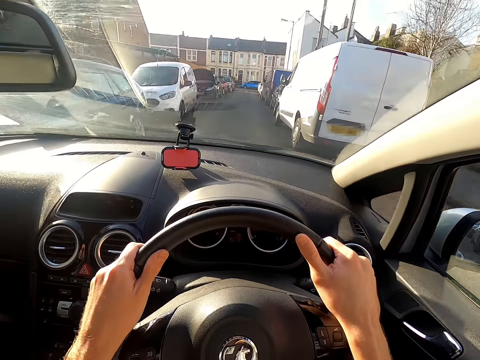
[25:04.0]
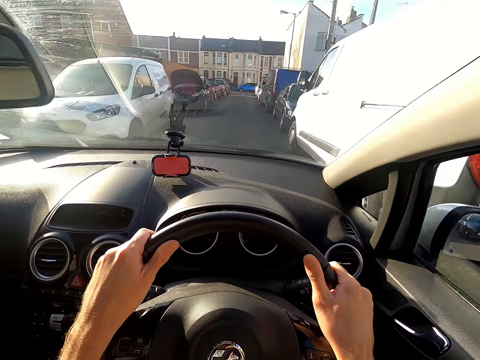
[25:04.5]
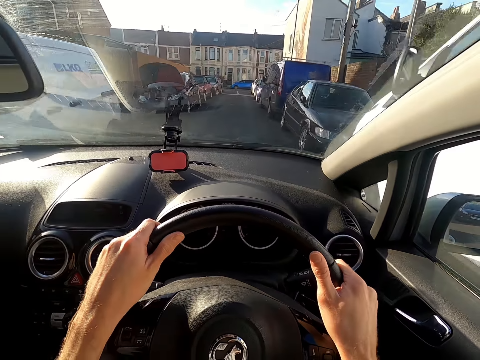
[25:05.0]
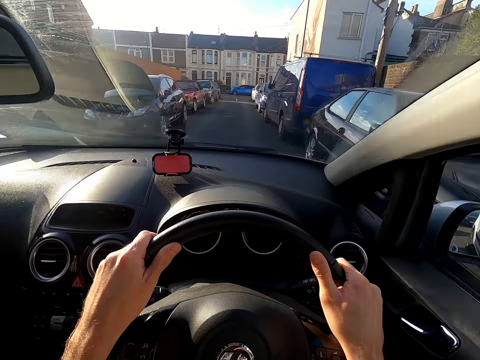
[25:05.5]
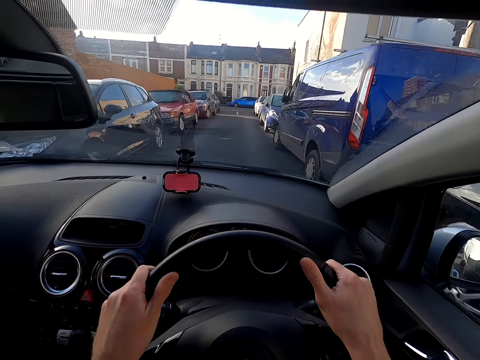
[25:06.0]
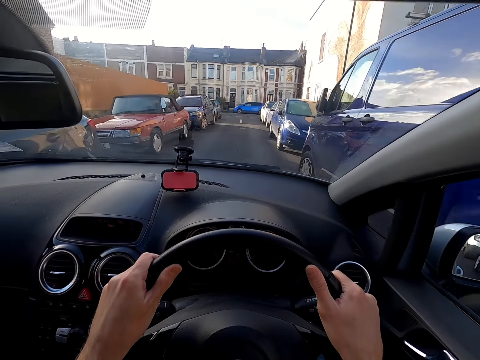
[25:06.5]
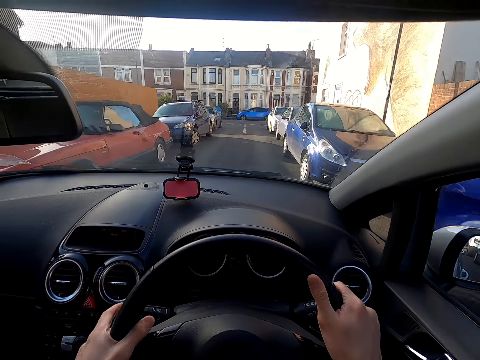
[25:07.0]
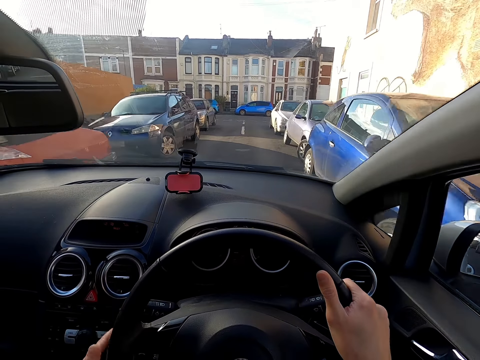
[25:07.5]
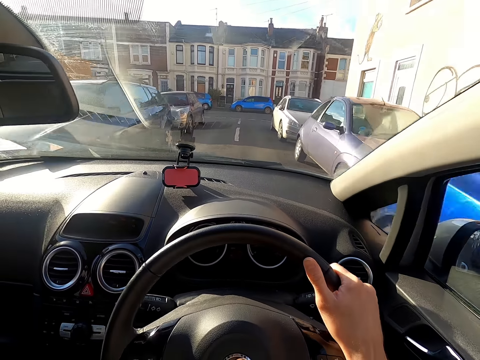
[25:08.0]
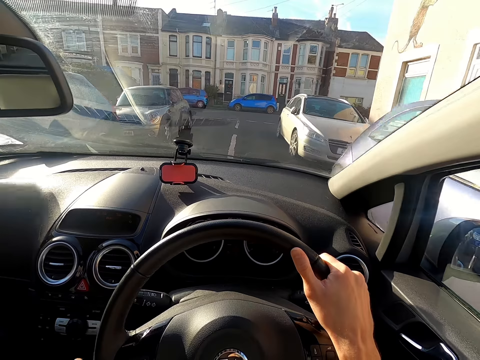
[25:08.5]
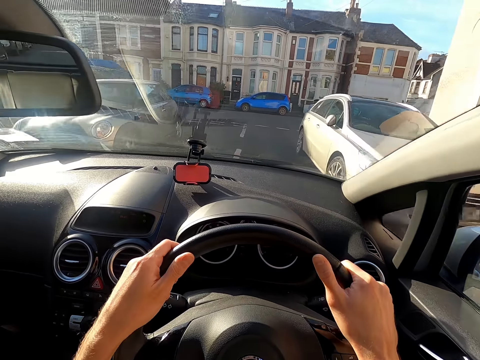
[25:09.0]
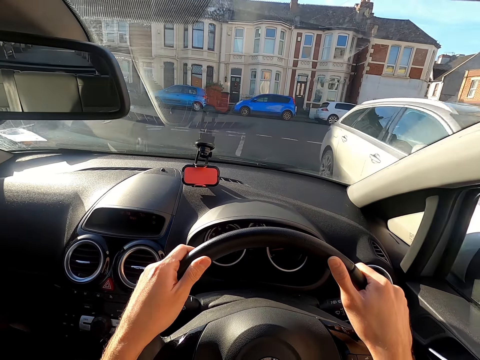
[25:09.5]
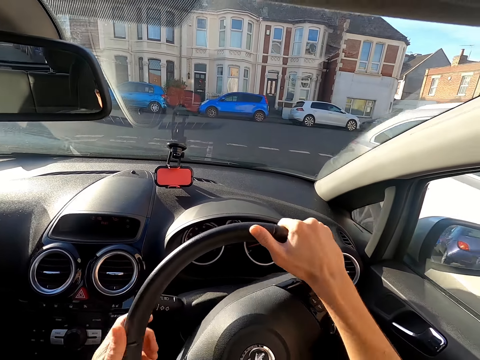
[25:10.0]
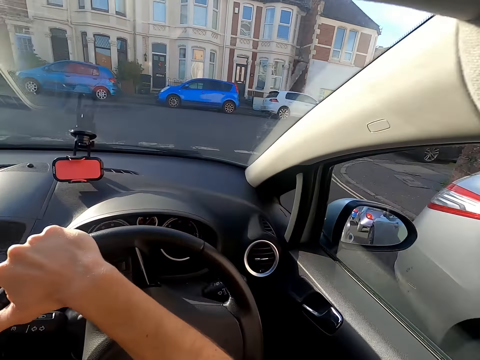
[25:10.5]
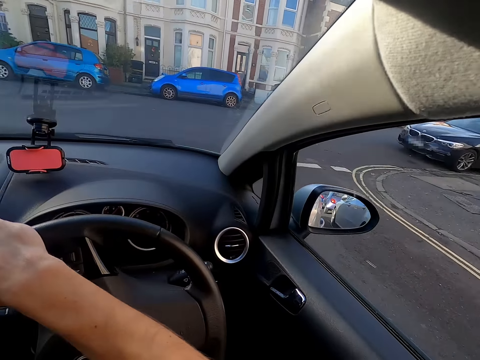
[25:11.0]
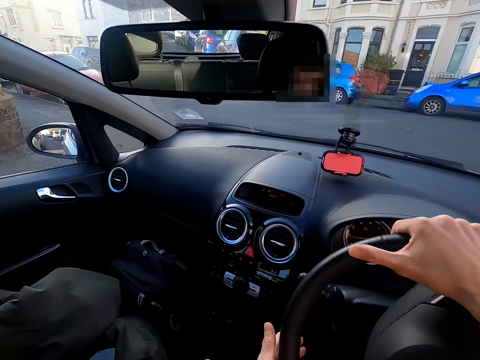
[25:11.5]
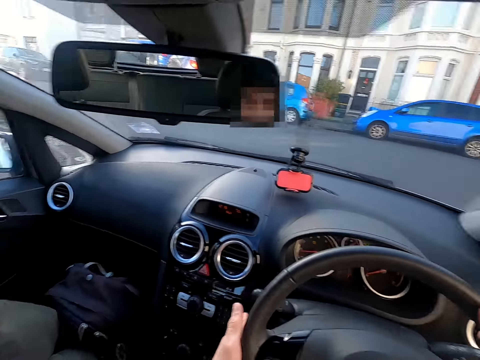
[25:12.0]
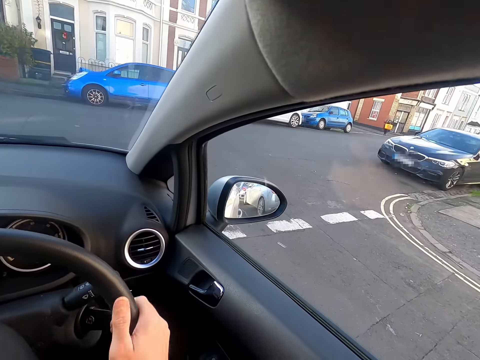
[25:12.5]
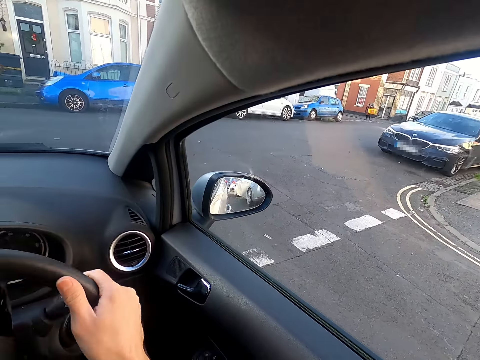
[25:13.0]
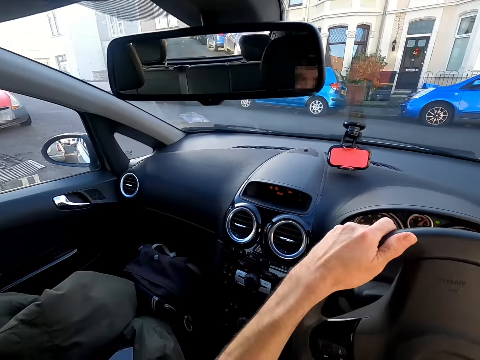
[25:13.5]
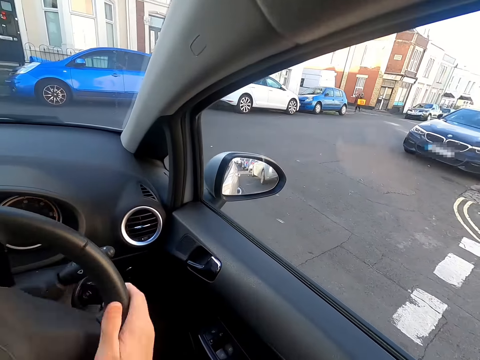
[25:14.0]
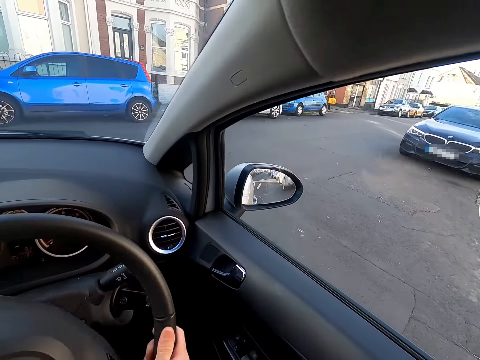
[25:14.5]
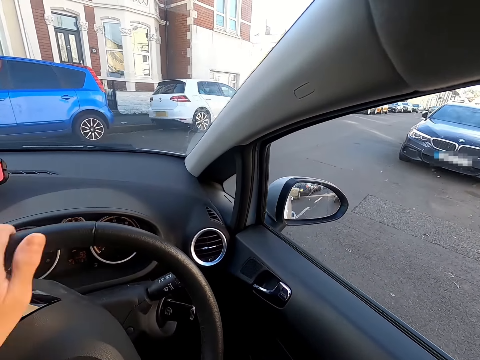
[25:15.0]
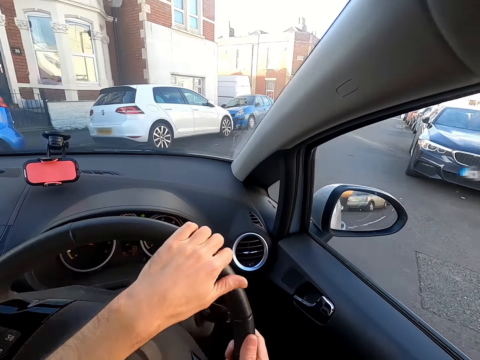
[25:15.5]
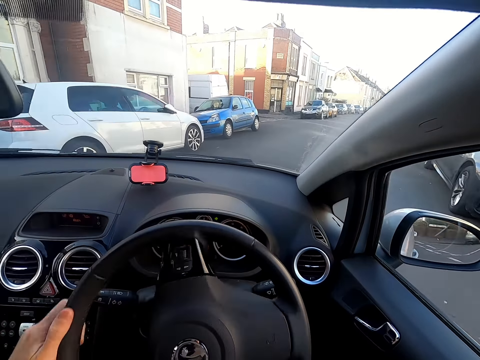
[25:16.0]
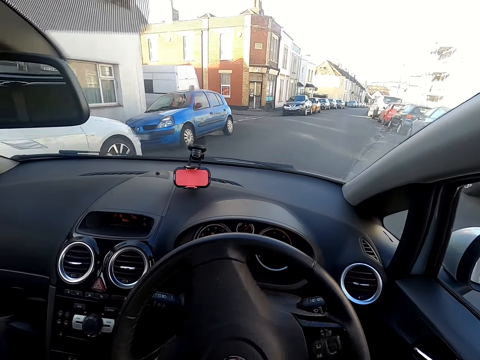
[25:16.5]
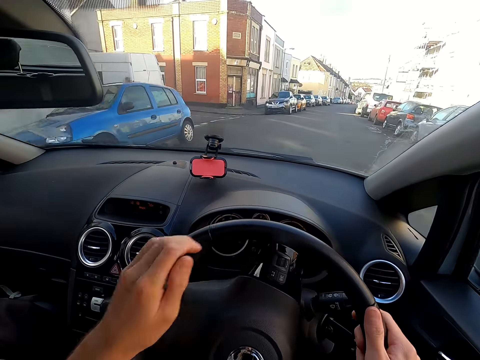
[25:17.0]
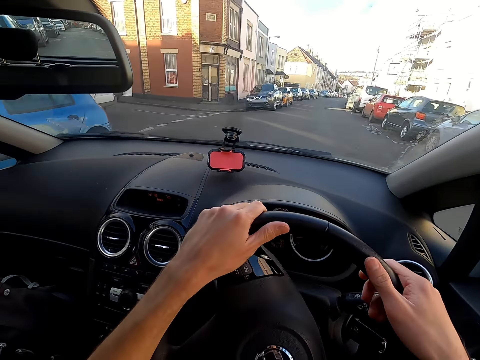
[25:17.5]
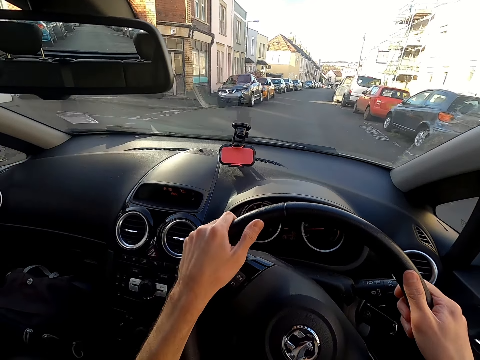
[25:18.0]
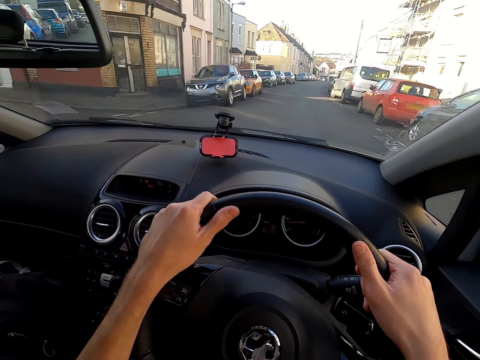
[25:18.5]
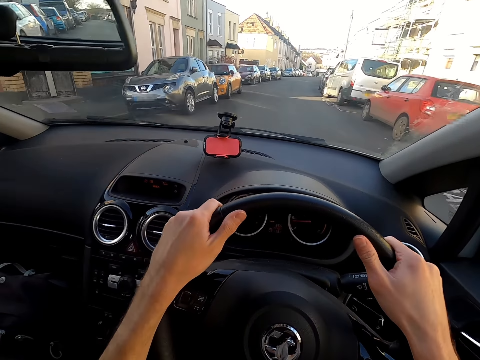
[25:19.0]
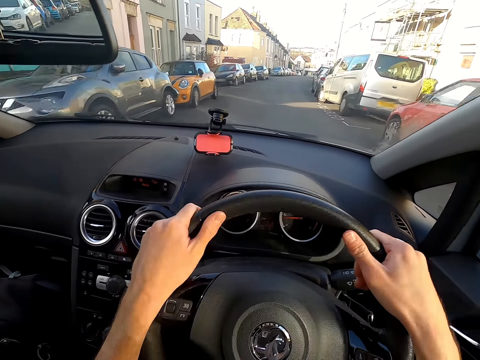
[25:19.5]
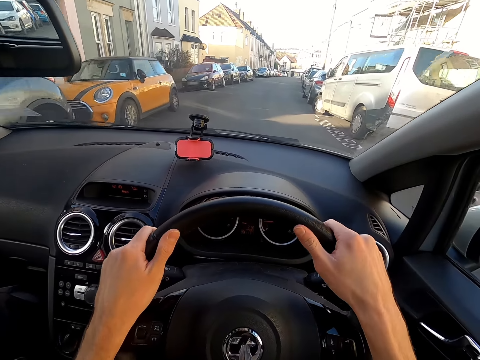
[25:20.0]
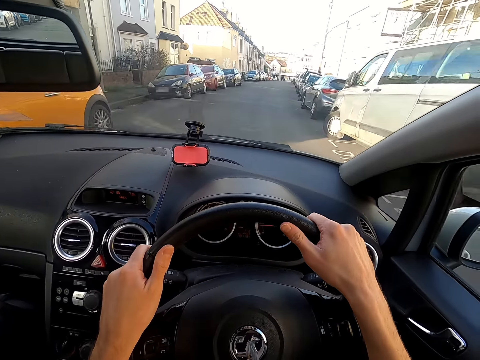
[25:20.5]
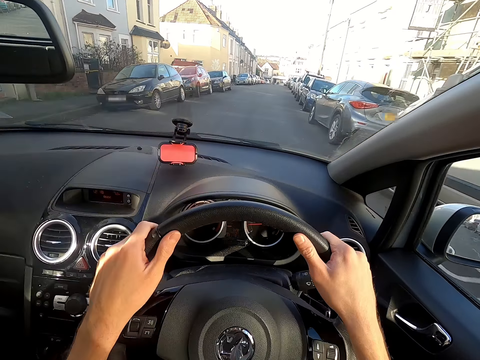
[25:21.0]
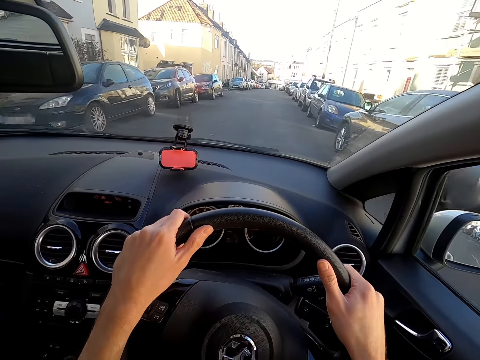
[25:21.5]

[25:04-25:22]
The camera wearer taps the indicator stalk of the car with her left hand. She pushes up a gear lever and removes a hand from the steering wheel. She turns the steering wheel of the car with both hands. She holds the steering wheel with both hands. She looks around. She taps the indicator stalk of the car with her left hand. She makes a right turn. She holds the steering wheel with both hands.

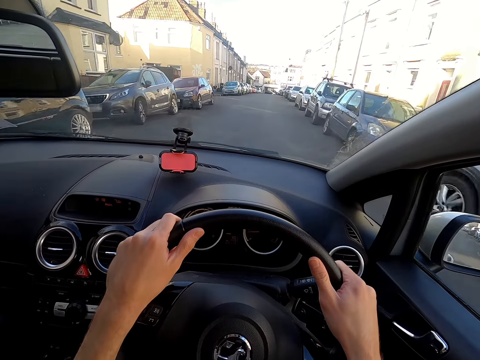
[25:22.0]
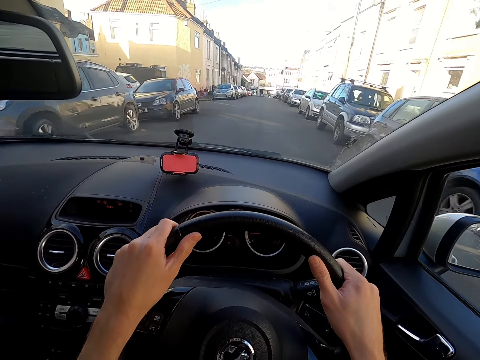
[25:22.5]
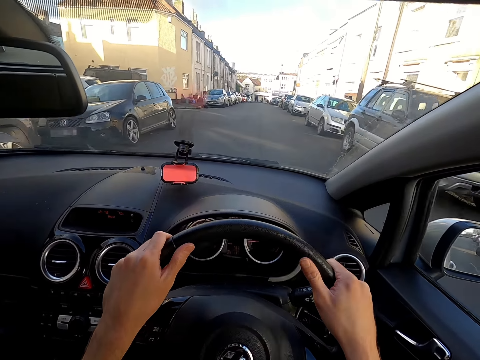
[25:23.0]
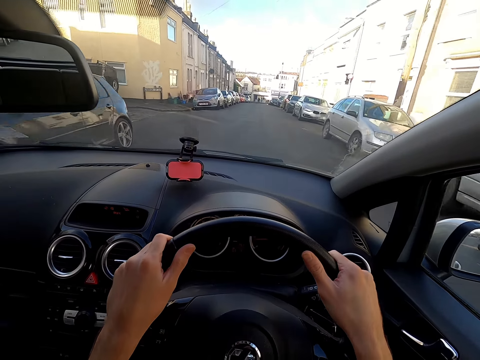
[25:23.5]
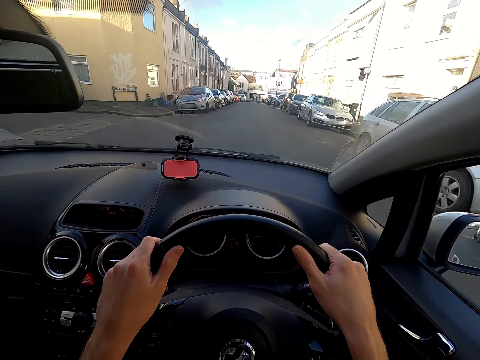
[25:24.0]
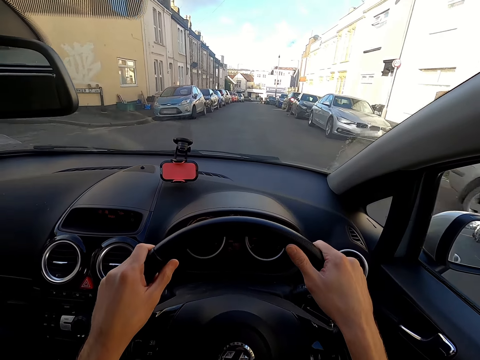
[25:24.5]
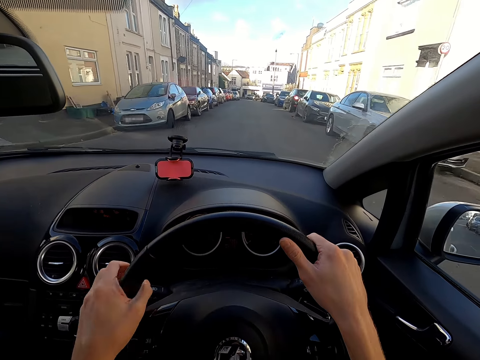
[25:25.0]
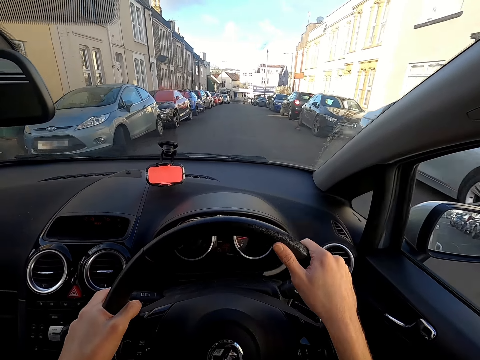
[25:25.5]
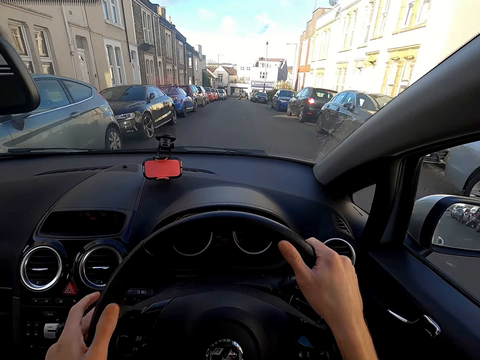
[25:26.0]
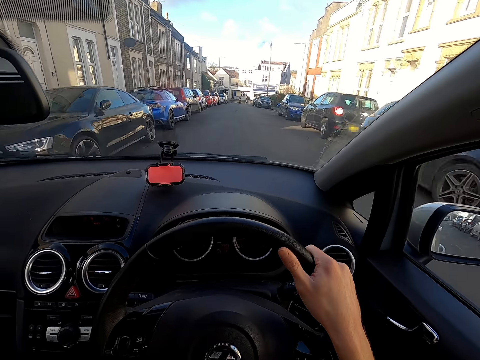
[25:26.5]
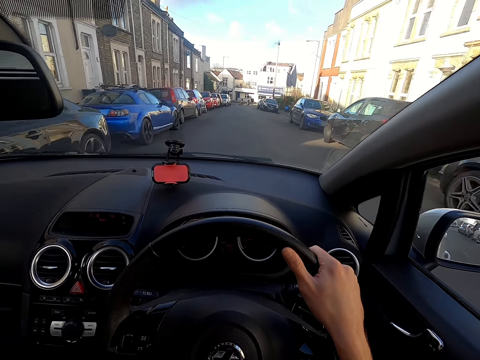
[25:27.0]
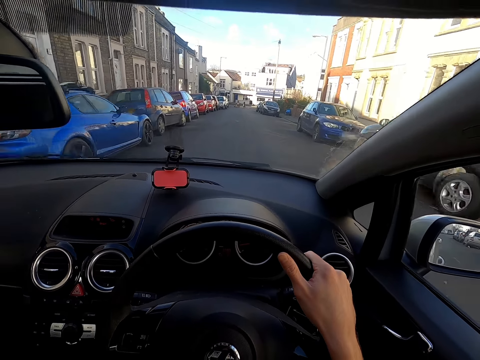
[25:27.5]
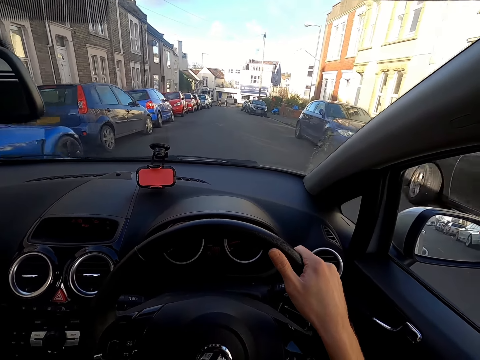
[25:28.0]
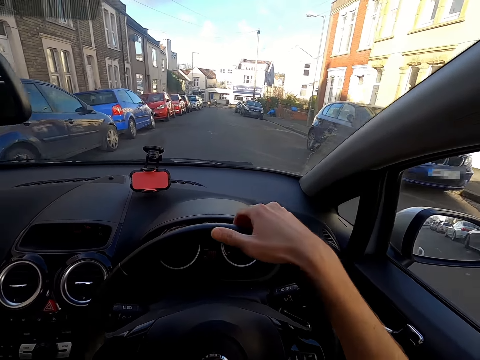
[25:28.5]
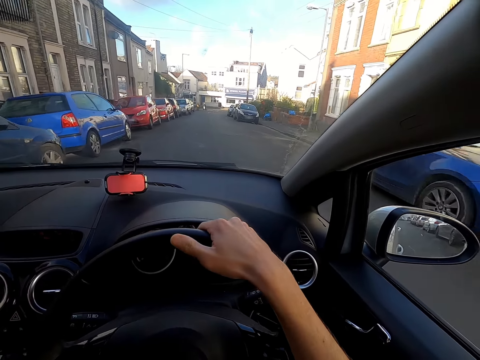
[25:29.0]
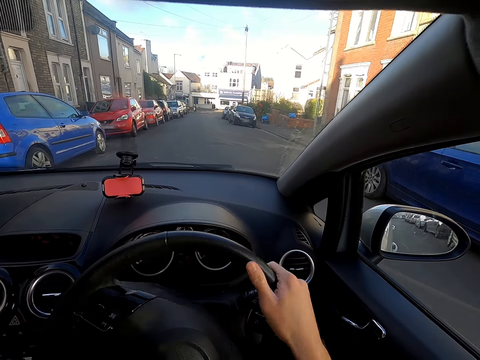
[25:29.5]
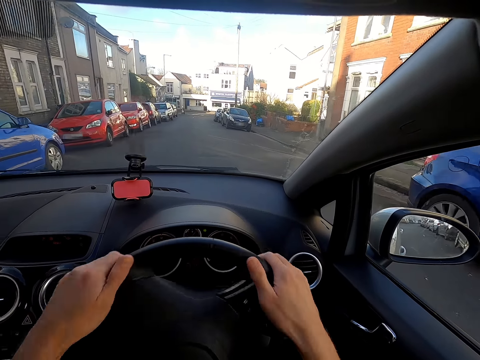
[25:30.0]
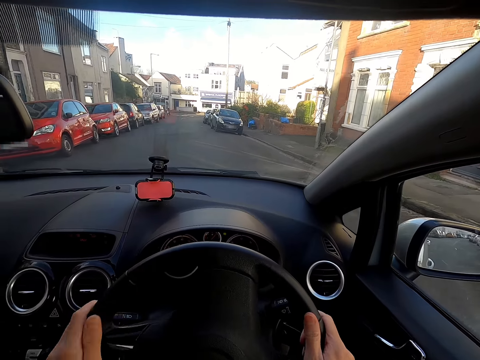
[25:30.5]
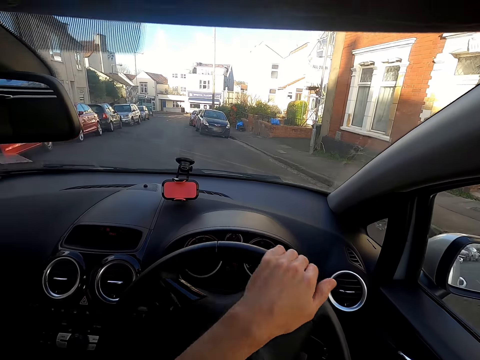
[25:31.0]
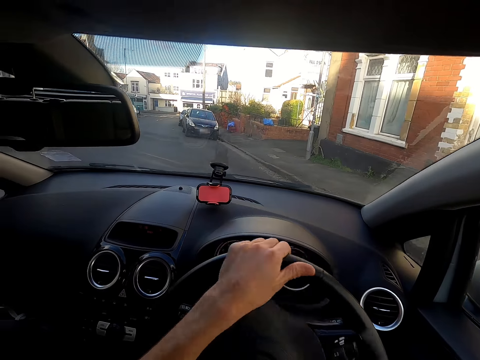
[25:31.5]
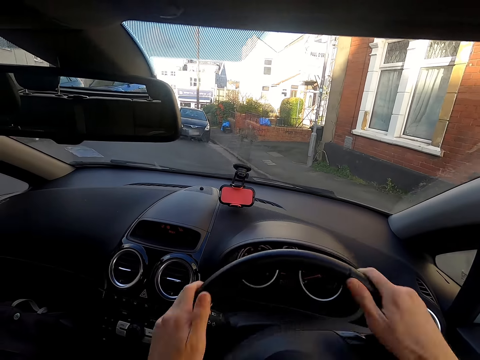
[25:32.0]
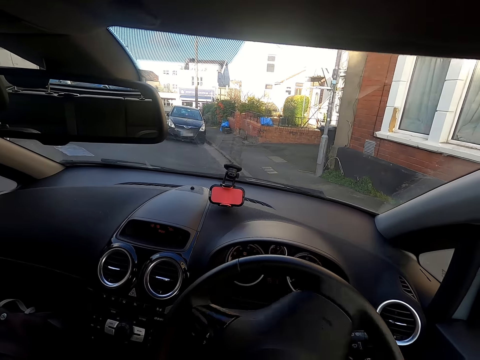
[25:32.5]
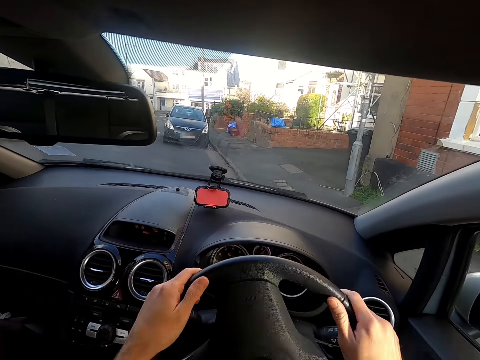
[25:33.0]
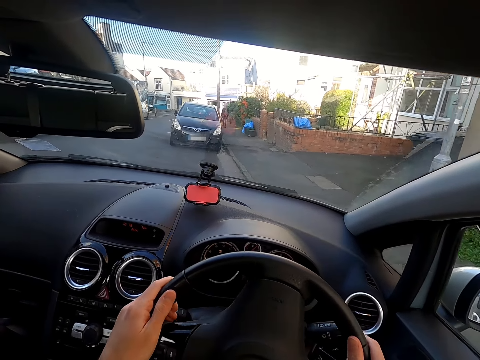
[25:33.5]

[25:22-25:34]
The camera wearer pushes up a gear lever. They remove a hand from a steering wheel.
